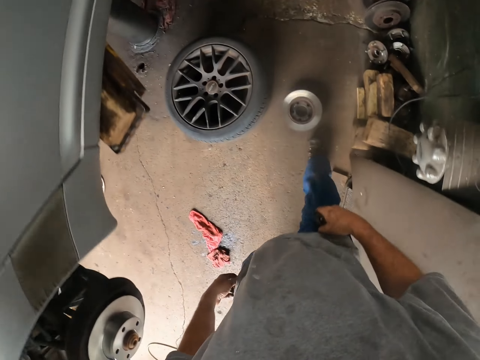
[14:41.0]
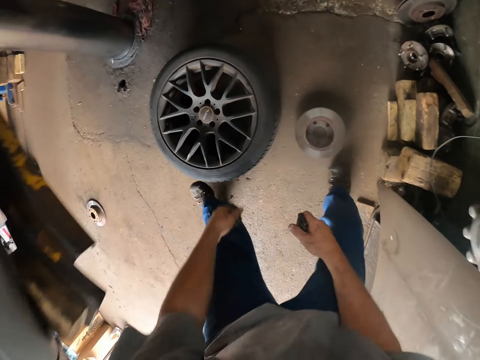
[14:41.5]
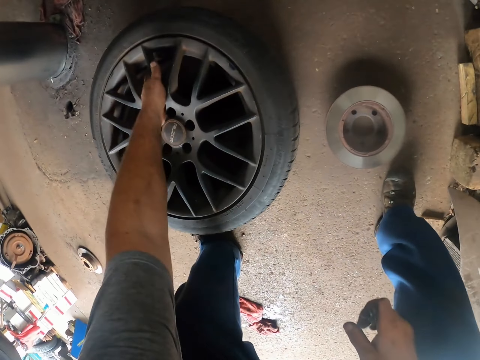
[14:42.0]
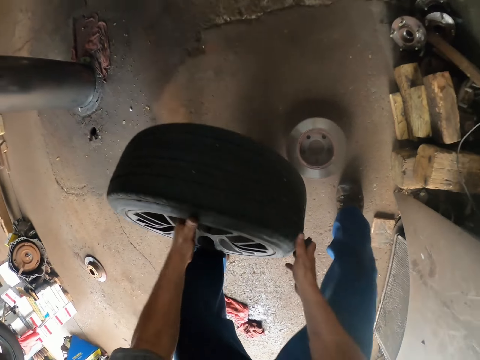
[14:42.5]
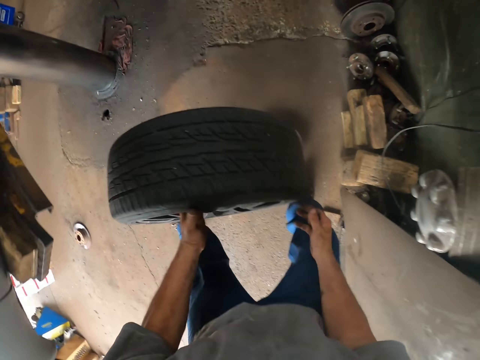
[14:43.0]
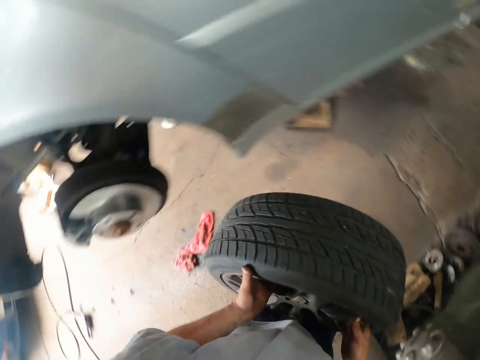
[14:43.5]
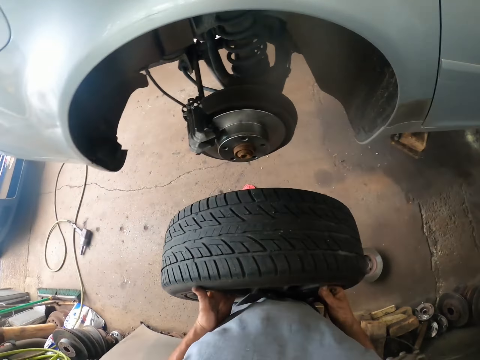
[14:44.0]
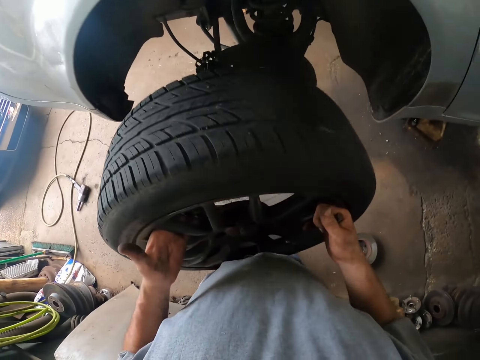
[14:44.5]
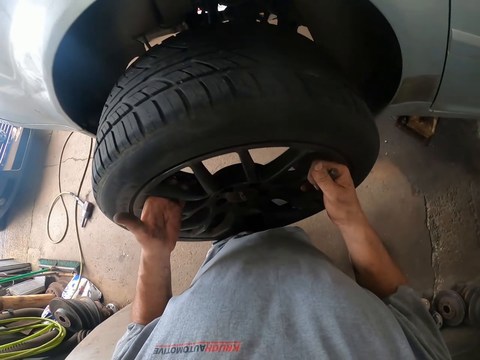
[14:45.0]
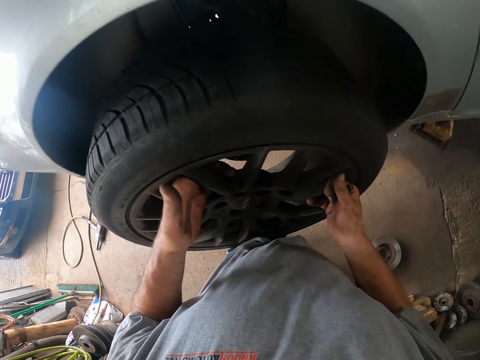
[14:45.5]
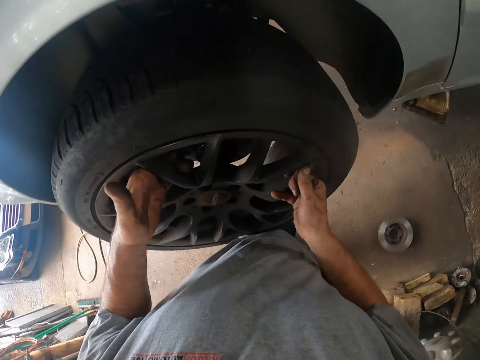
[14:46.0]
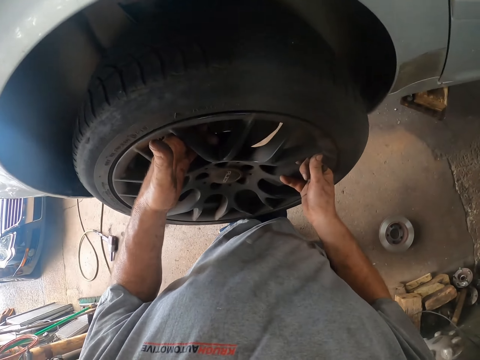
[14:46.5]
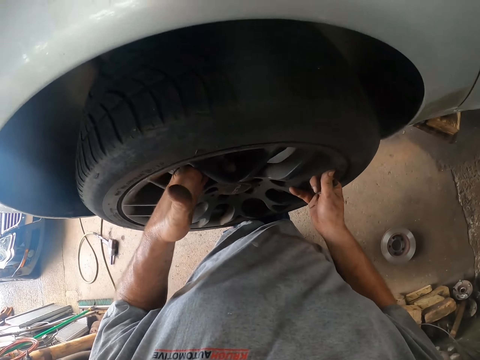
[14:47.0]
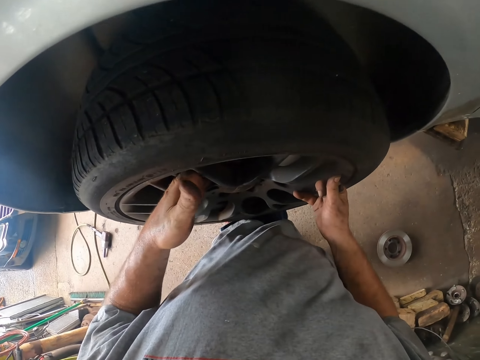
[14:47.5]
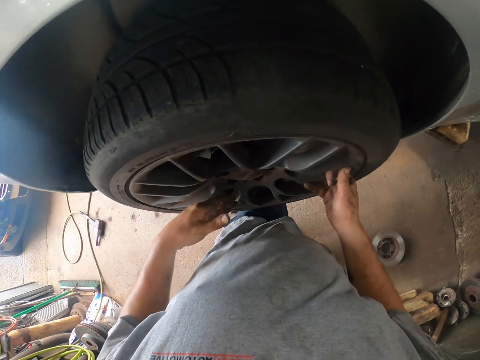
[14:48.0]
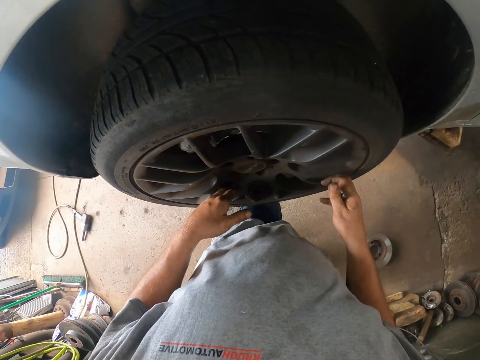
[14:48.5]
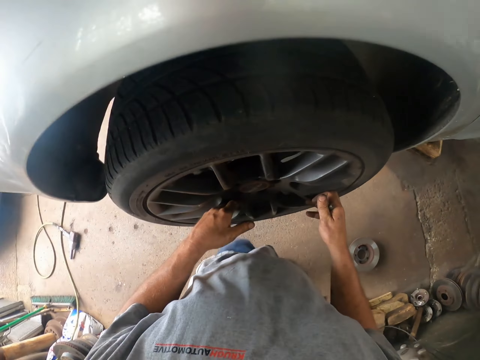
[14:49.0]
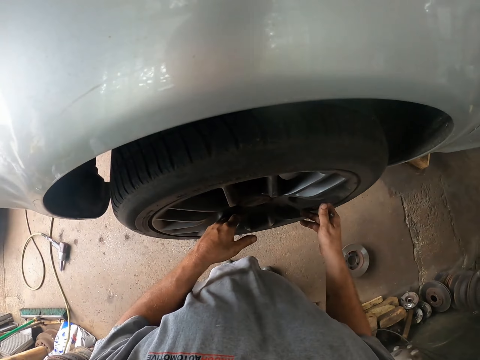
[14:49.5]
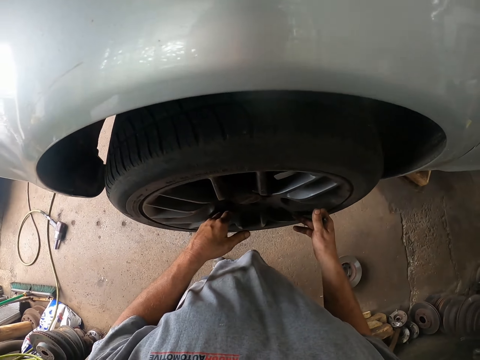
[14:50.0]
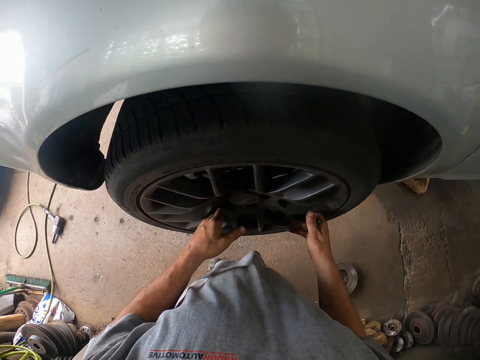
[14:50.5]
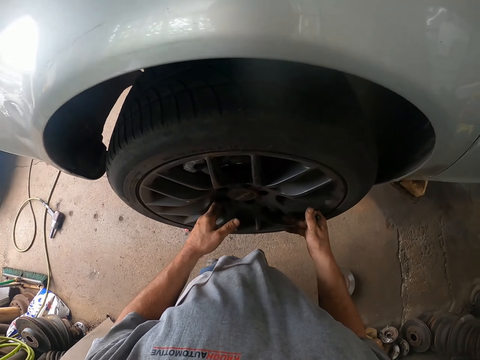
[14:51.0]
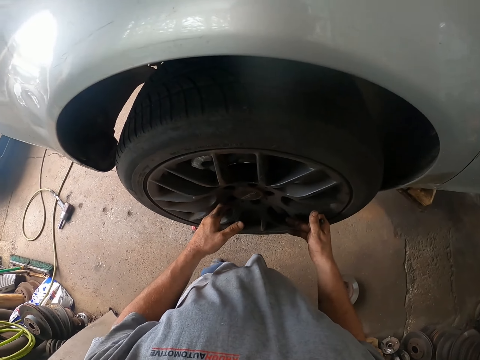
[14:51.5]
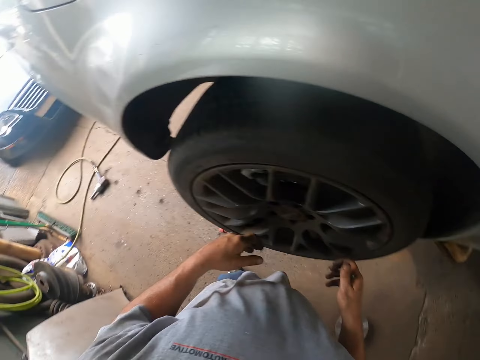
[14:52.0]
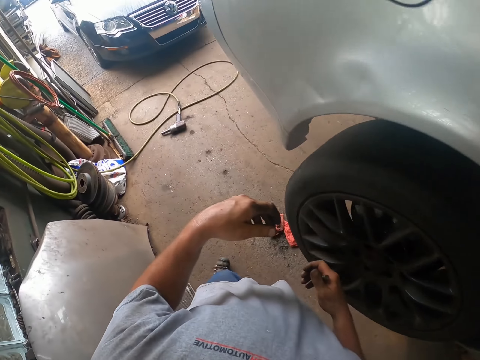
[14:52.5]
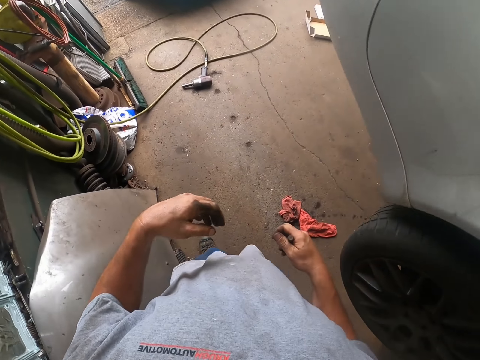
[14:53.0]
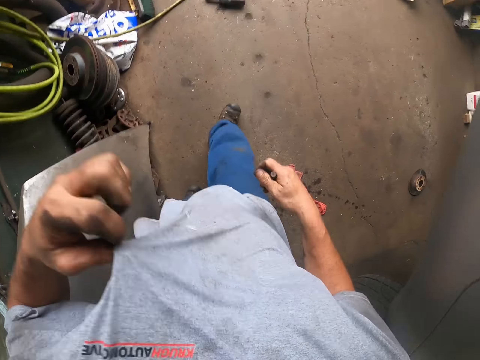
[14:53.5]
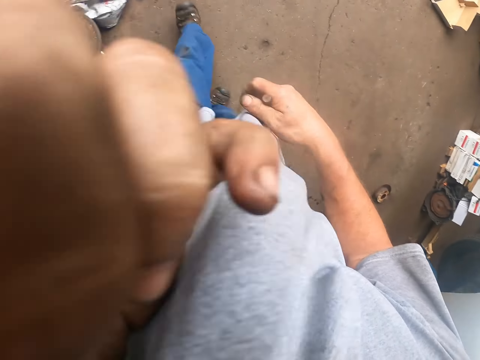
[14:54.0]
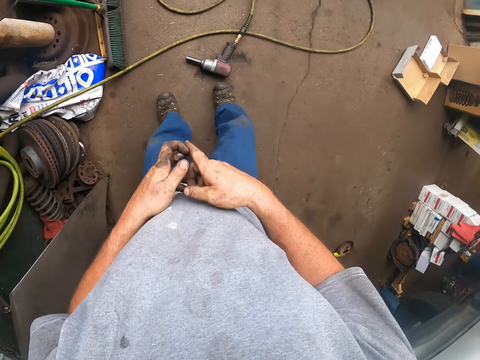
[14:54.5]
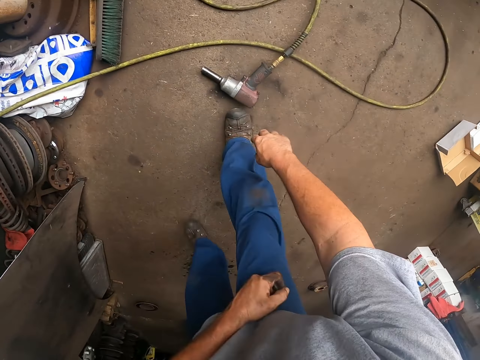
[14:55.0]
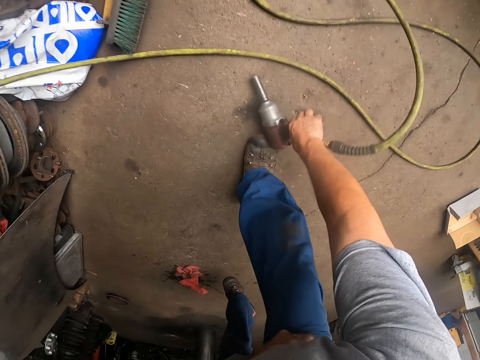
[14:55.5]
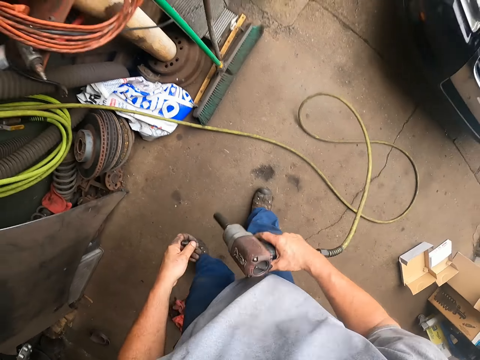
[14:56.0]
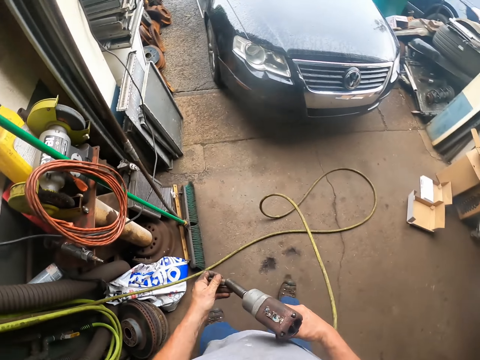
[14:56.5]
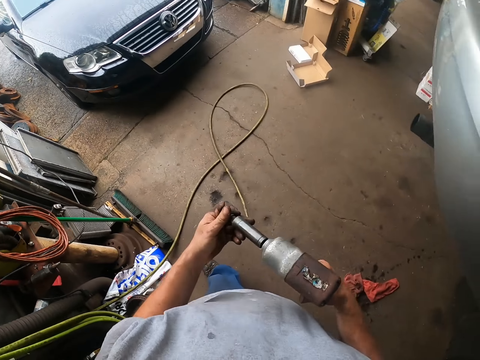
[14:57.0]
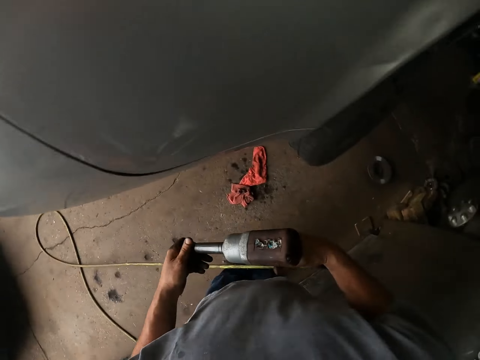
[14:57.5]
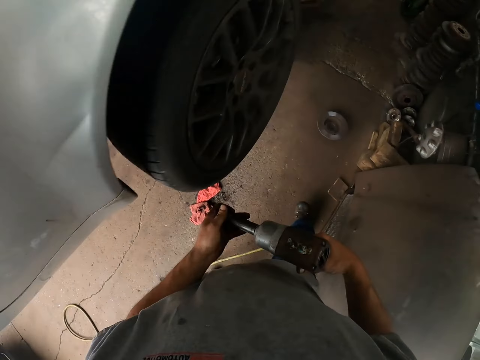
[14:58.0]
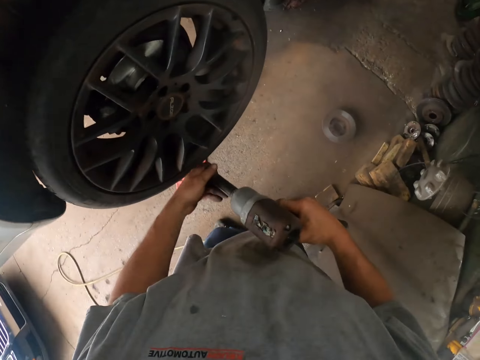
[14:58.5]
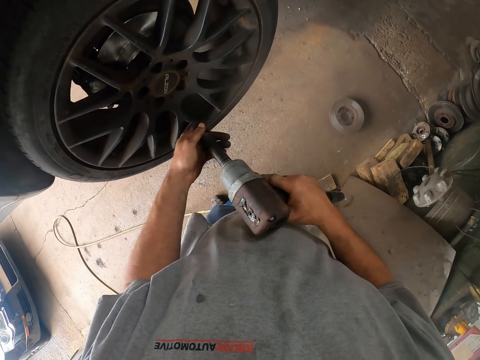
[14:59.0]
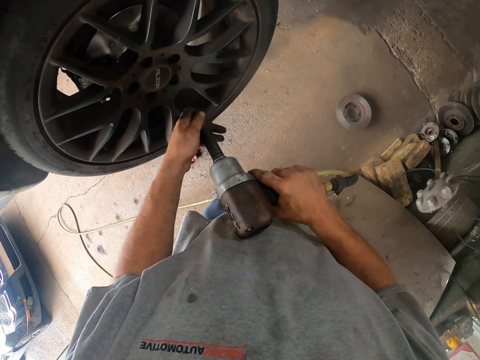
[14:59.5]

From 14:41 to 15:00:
The camera wearer picks up the car wheel from the floor. He attaches the wheel to the car. He wipes his face with the top. He picks up a drill from the floor and attaches the bolt to the drill.

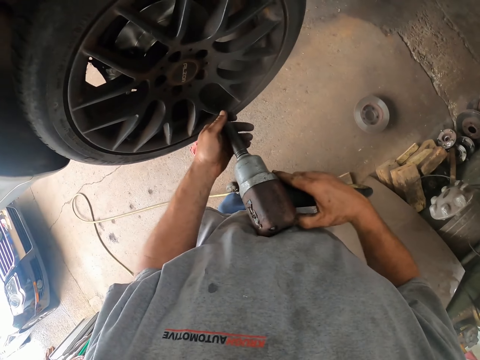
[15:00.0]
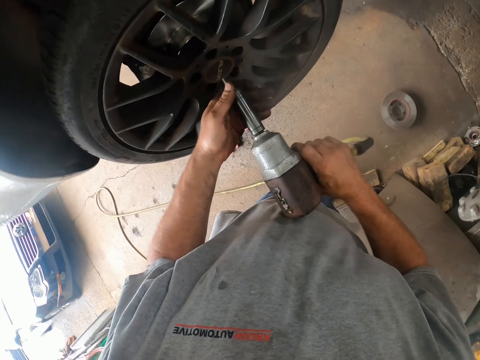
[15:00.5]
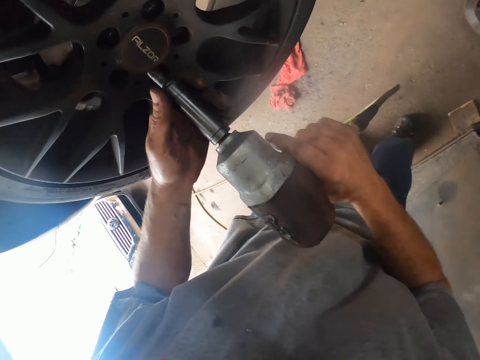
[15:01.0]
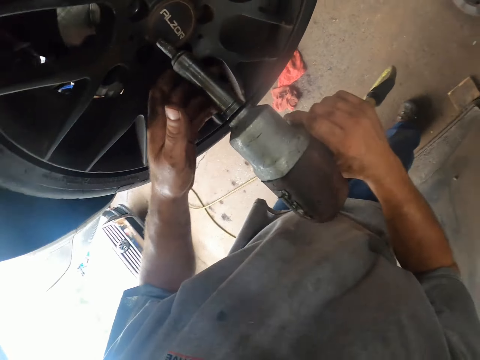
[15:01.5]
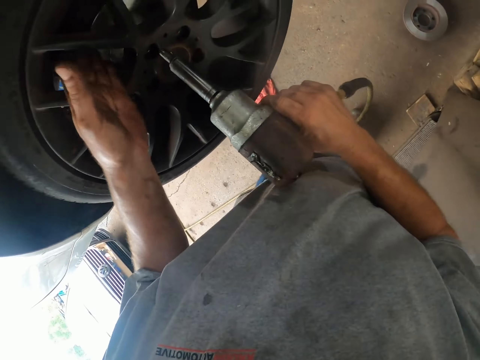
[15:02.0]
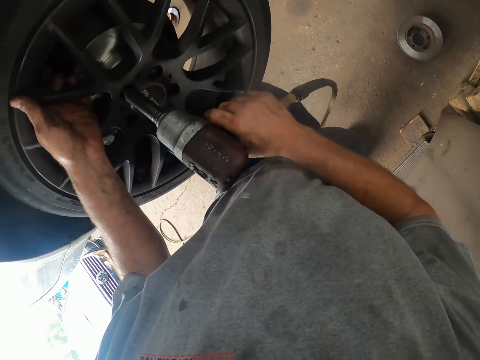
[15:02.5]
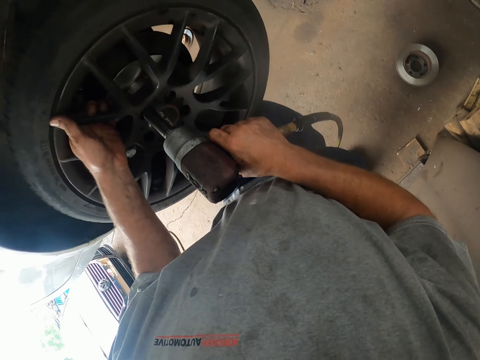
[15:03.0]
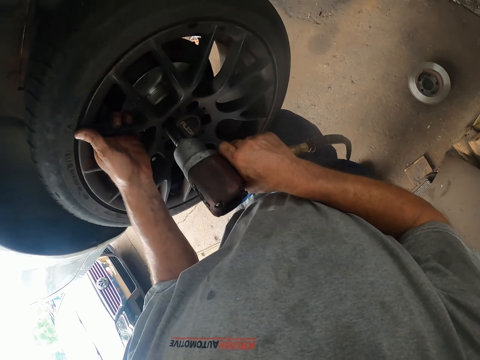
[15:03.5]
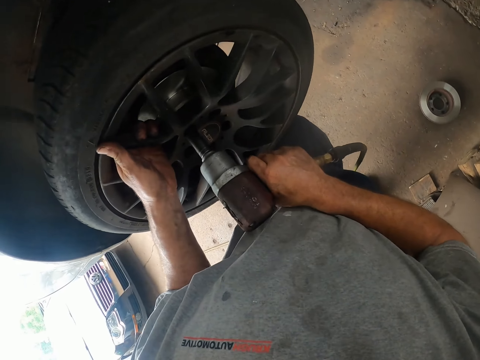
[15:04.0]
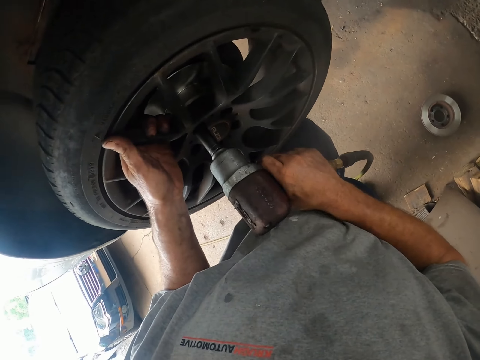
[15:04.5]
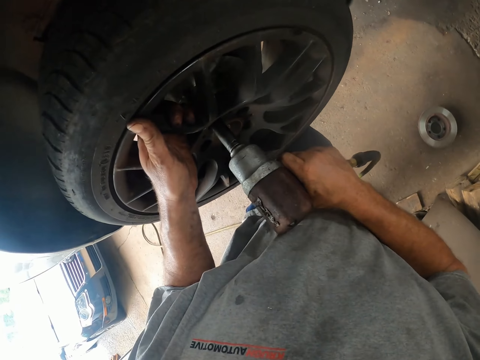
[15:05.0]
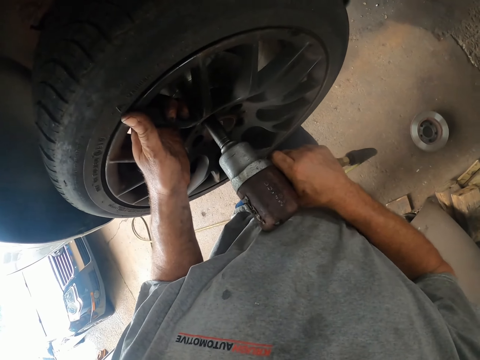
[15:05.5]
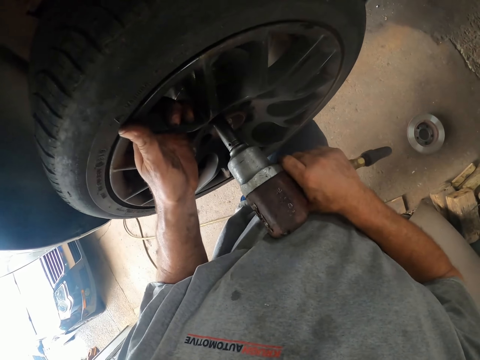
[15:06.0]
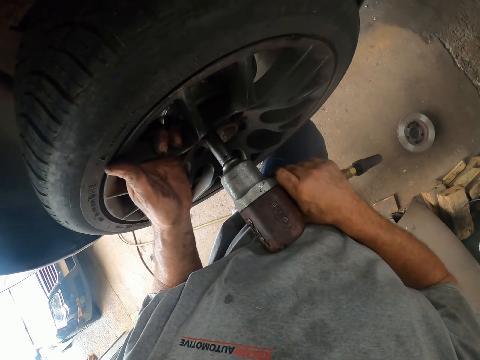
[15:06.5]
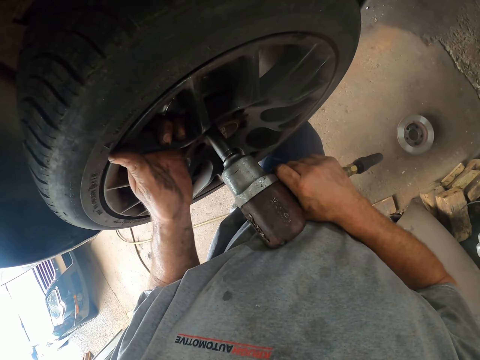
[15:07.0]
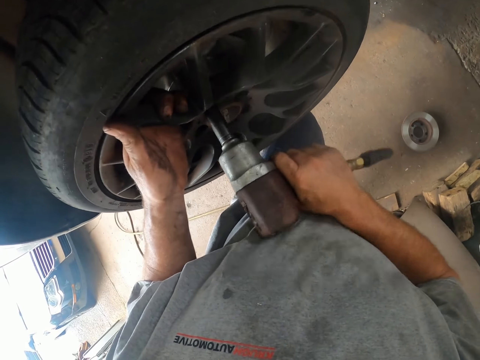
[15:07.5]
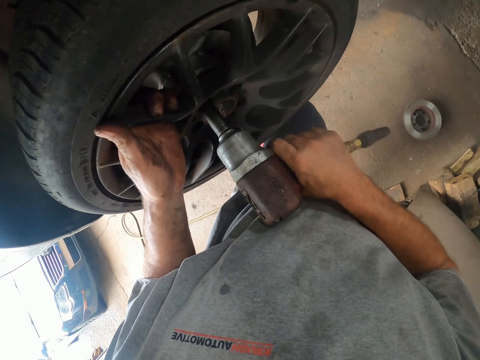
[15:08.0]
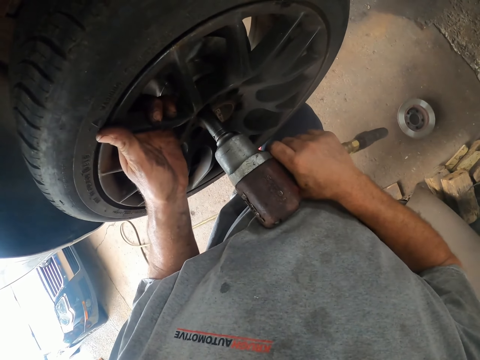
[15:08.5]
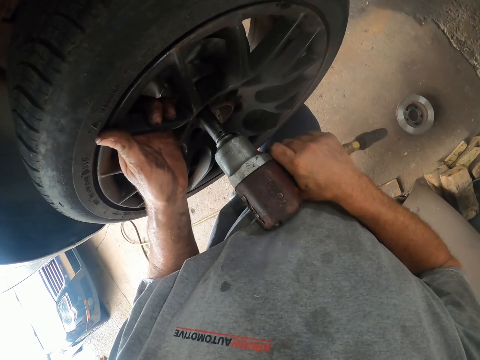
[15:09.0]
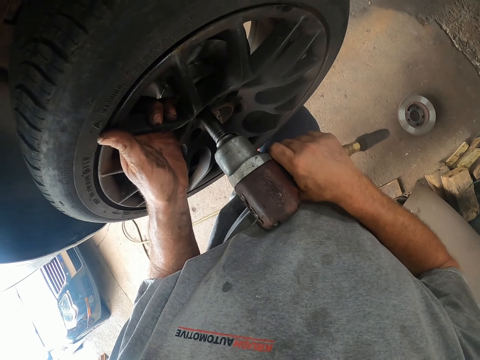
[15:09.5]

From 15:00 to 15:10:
The camera wearer tightens the bolt on the wheel with a drill.
